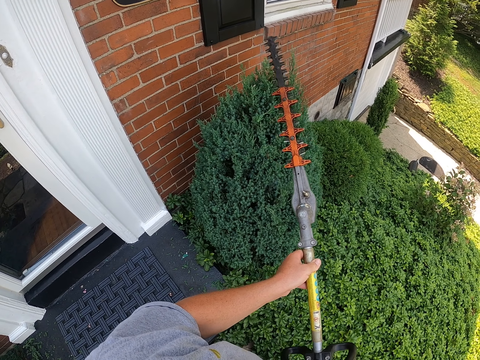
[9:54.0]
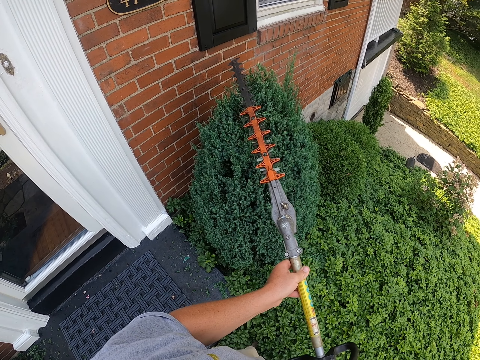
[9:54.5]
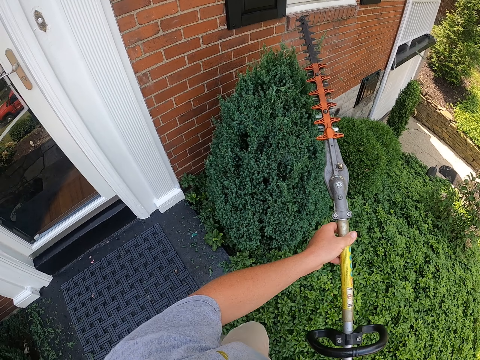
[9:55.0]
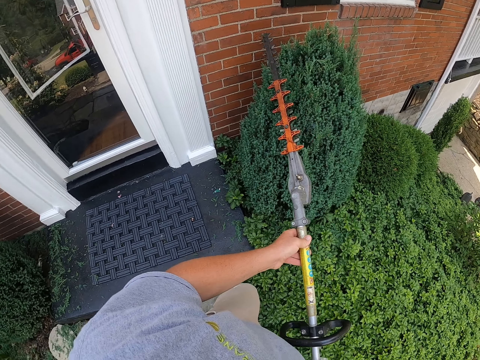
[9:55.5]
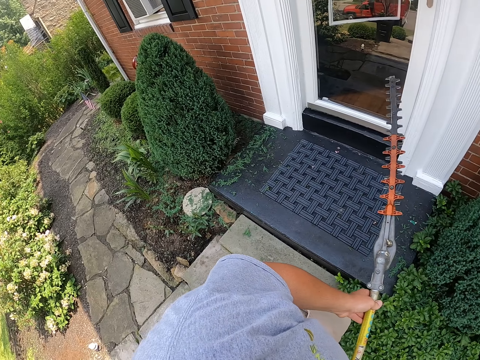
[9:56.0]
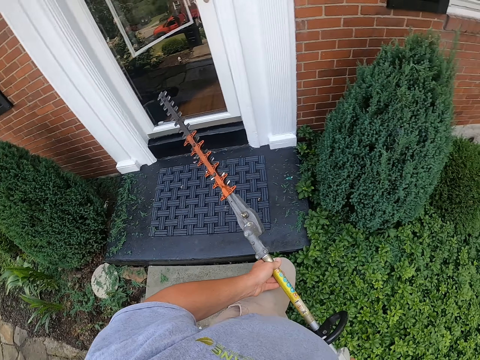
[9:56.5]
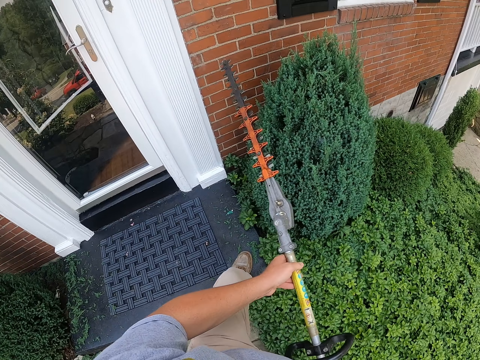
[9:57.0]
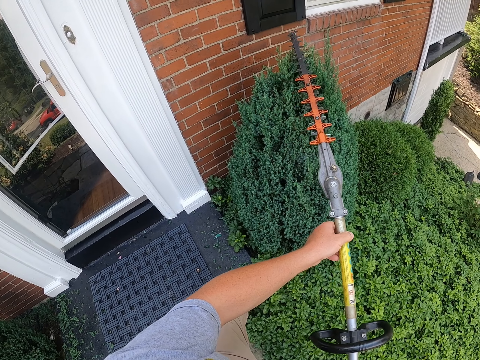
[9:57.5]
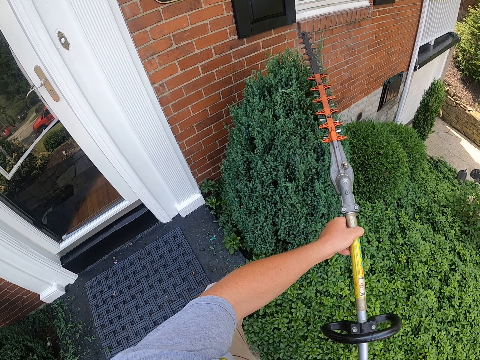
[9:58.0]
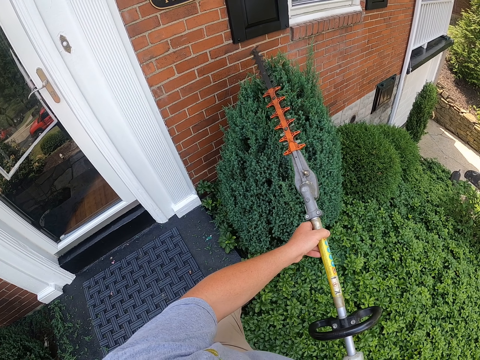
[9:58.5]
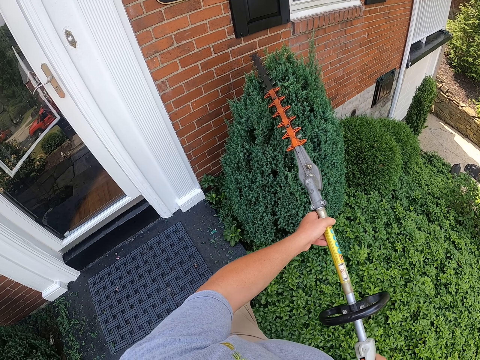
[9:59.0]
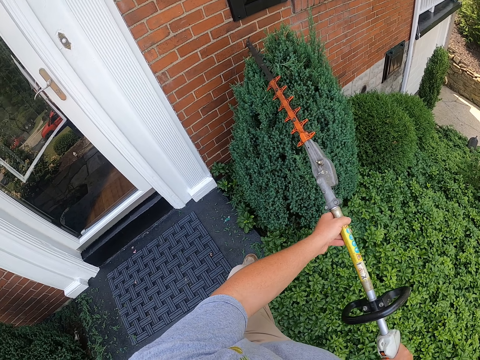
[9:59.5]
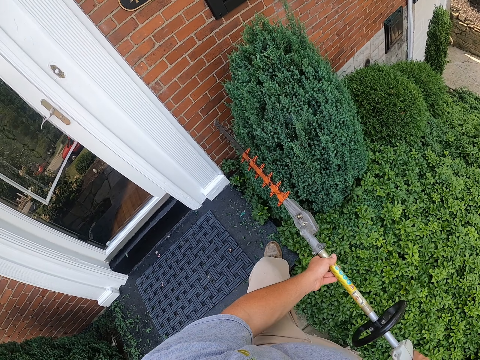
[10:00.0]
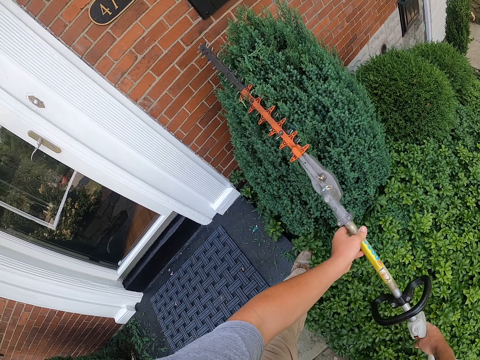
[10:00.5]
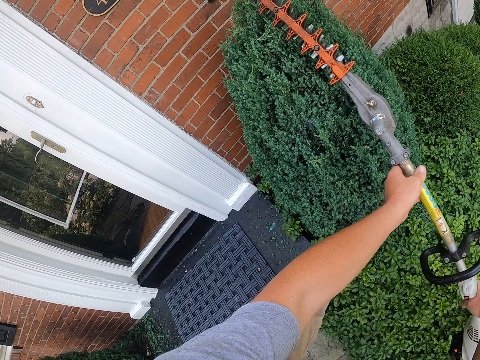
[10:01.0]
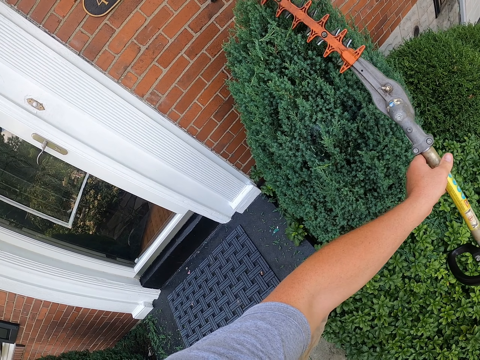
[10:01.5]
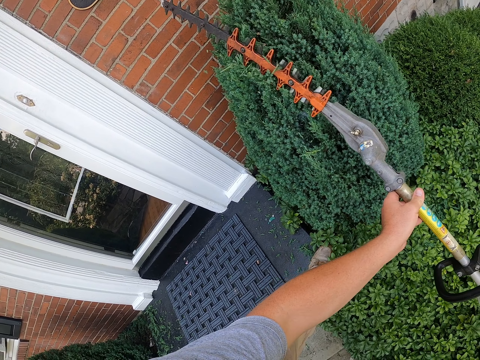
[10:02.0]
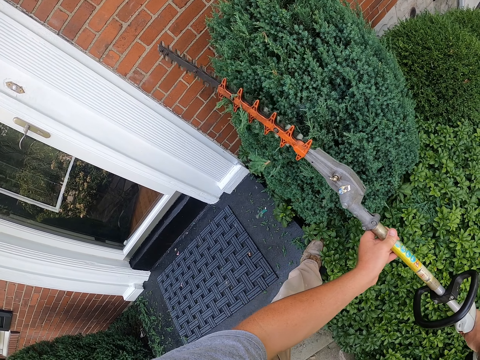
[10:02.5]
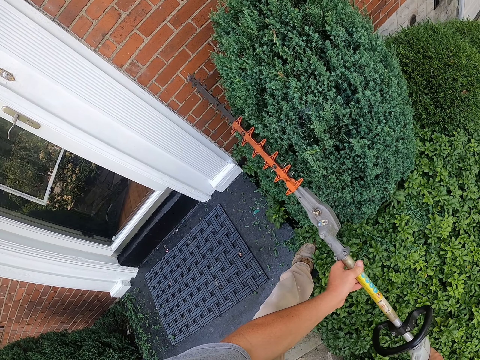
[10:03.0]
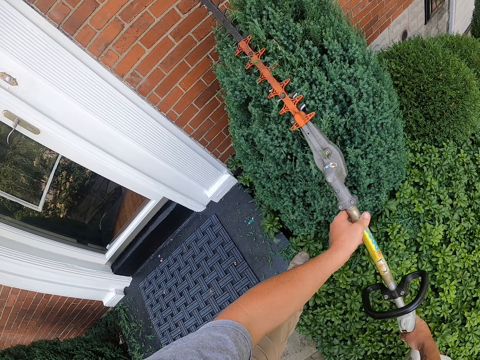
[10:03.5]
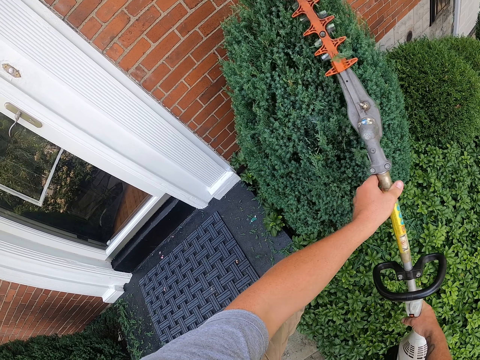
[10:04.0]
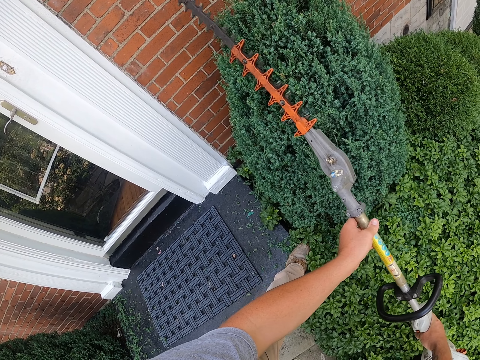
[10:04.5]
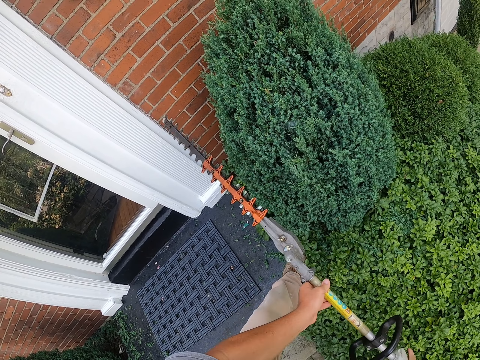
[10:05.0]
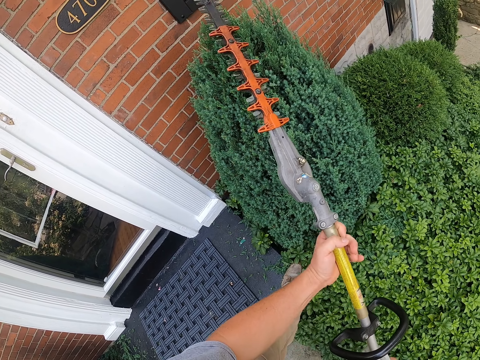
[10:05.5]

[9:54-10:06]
The camera wearer withdraws the hedge trimmer from the hedge. They trim the hedge with the hedge trimmer.

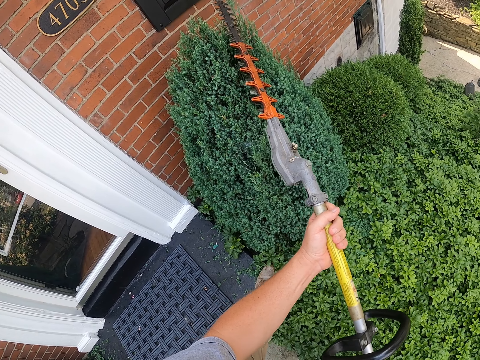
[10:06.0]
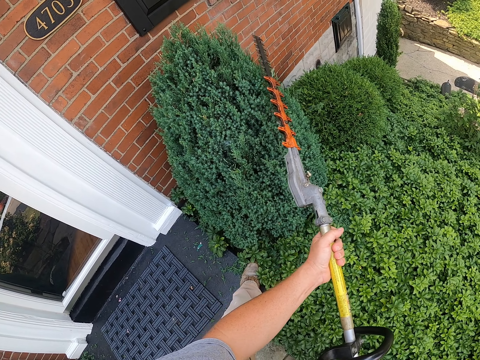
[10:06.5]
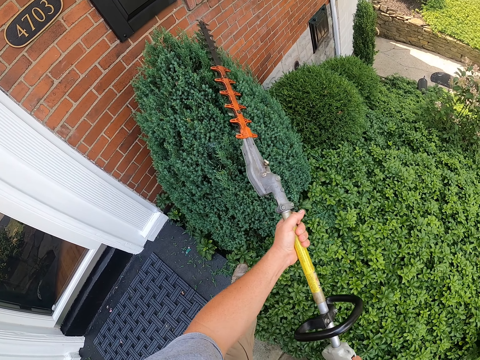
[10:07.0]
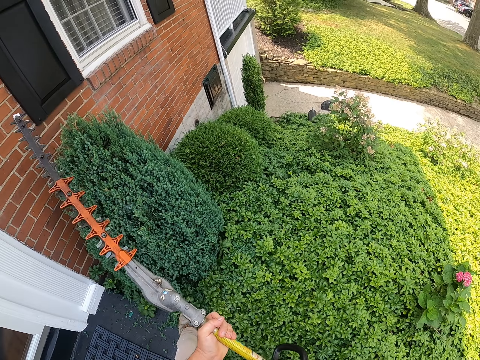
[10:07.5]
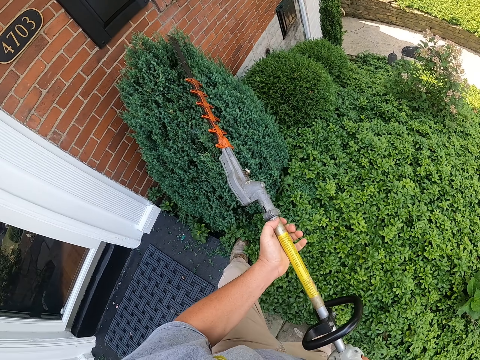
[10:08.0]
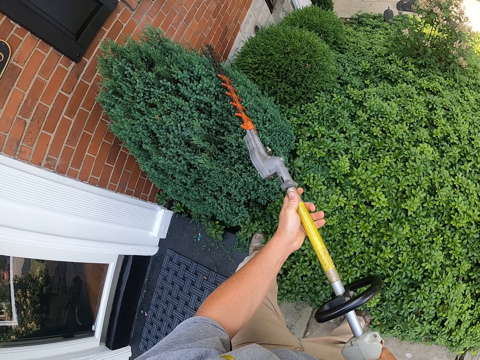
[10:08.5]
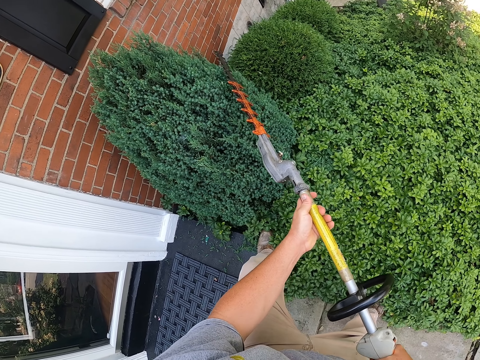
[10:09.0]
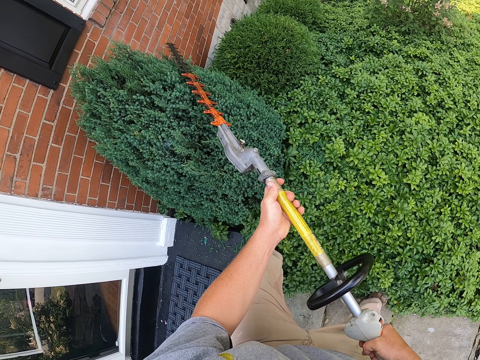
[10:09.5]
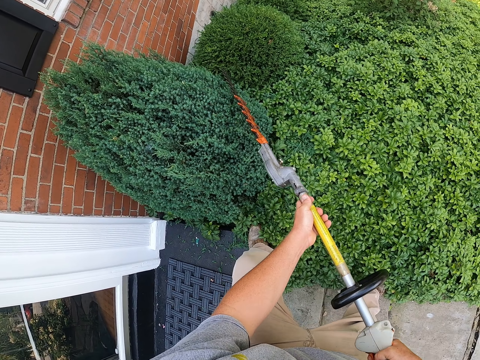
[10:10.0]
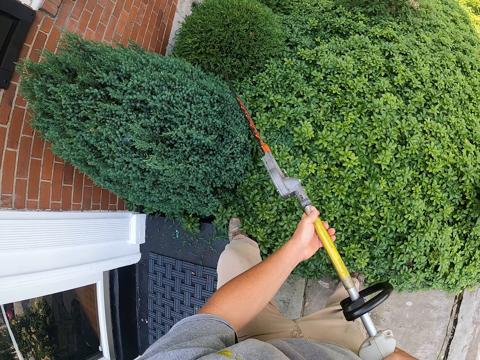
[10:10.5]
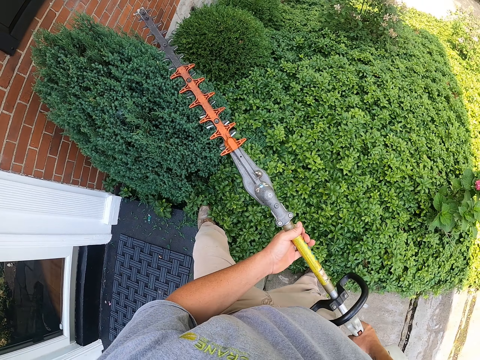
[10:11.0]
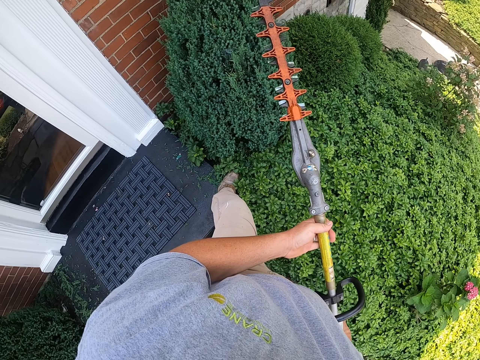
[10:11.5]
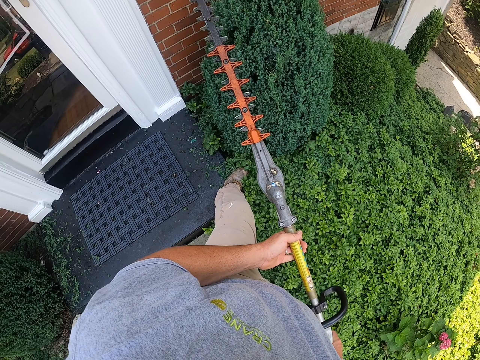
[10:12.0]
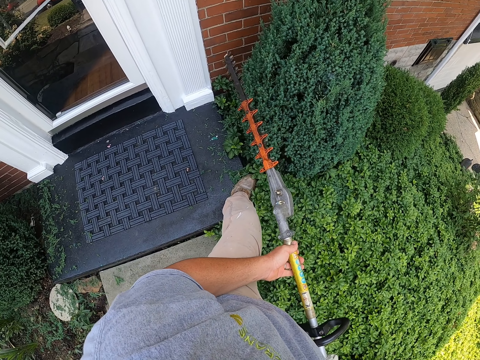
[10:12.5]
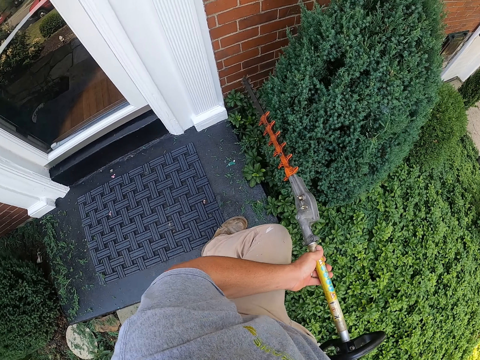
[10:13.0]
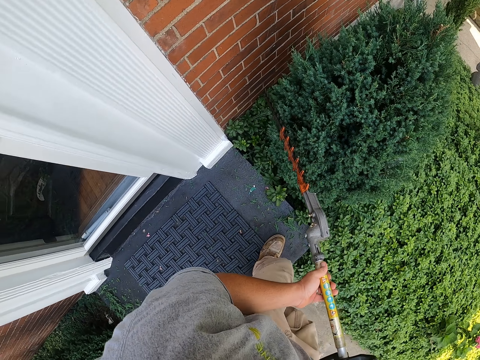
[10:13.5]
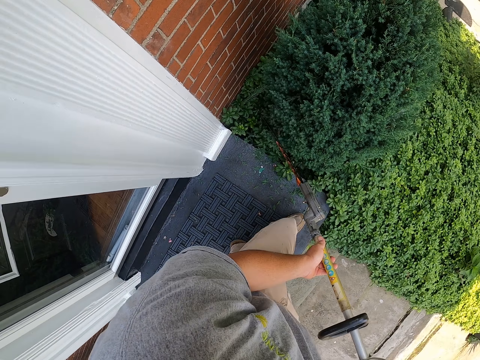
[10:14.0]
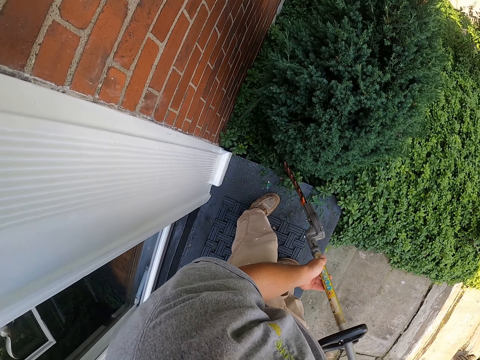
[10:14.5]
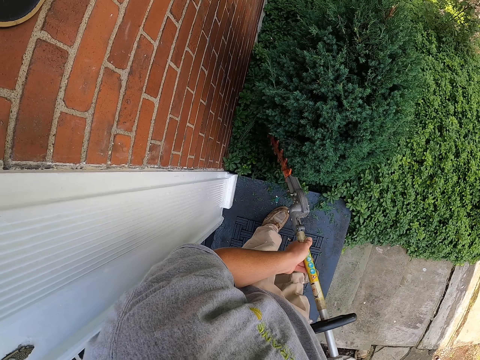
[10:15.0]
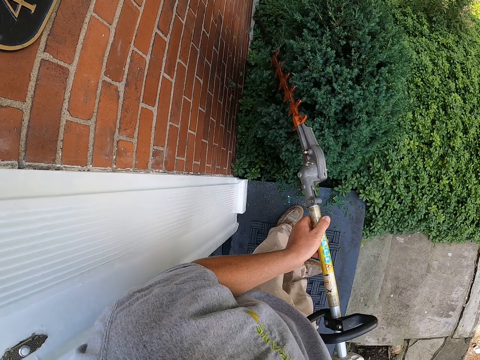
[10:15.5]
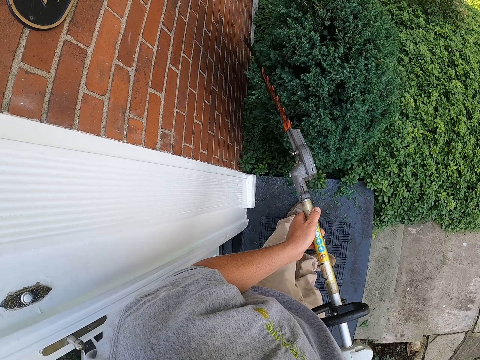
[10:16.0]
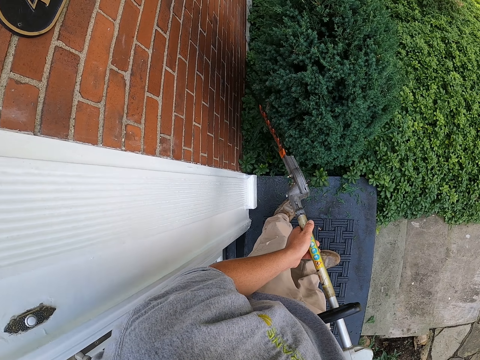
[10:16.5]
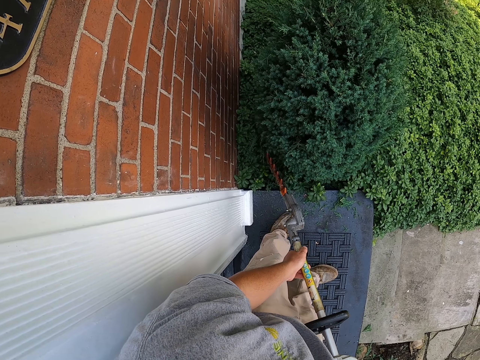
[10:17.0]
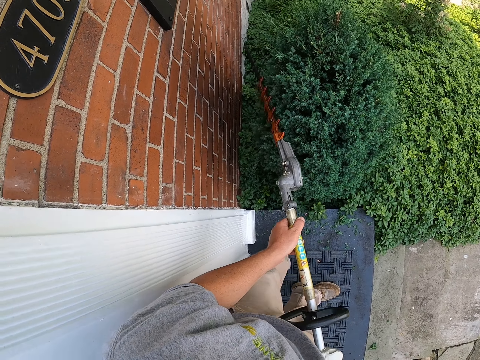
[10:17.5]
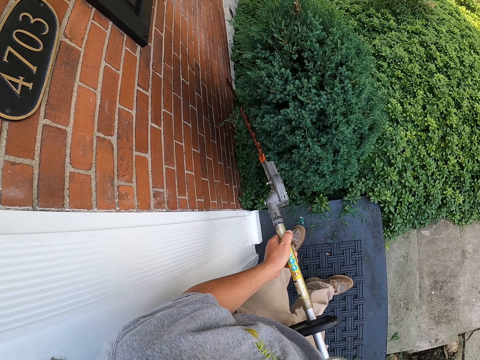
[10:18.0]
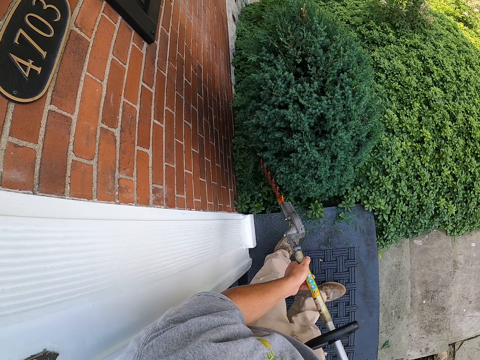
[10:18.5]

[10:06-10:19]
The camera wearer lifts the hedge trimmer. They trim the hedge with the hedge trimmer.

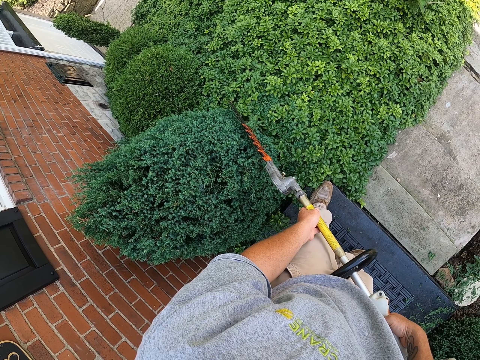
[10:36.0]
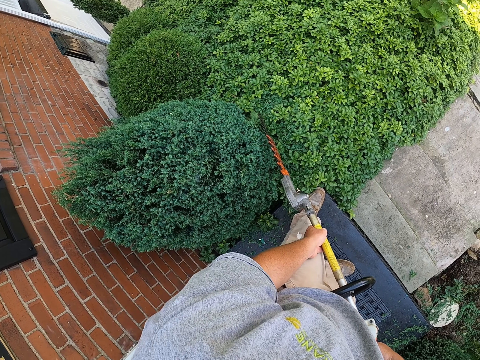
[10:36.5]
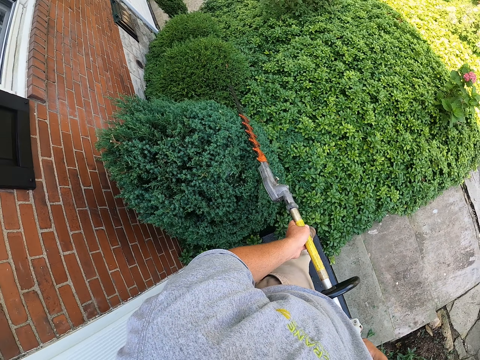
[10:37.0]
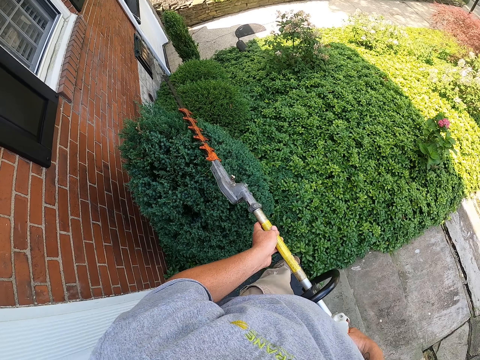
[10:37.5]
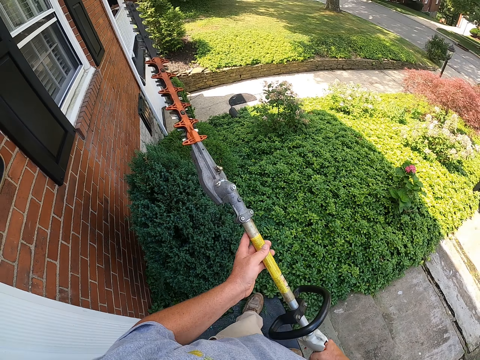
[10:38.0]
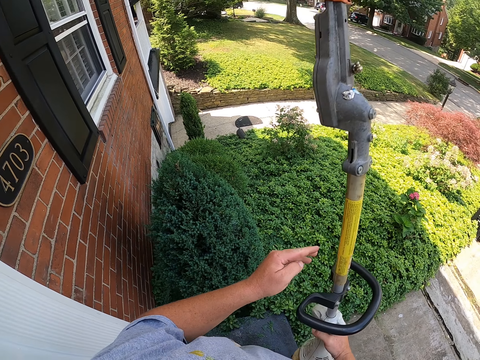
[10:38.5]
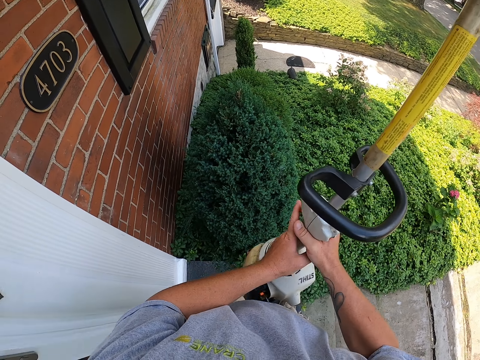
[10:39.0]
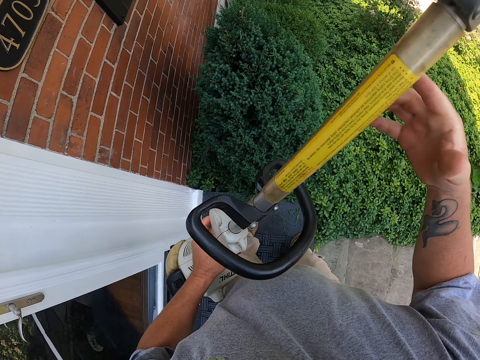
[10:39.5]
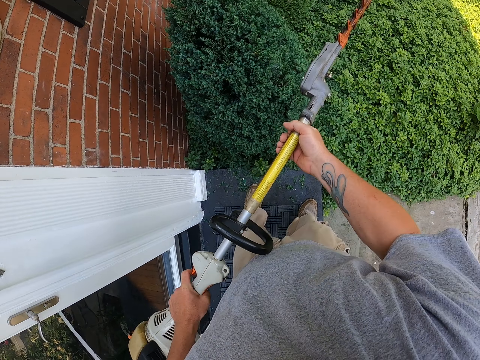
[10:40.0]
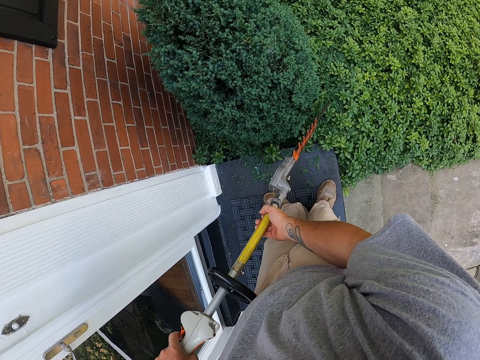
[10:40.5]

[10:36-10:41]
The camera wearer lifts the hedge trimmer. They trim the hedge with the hedge trimmer.
